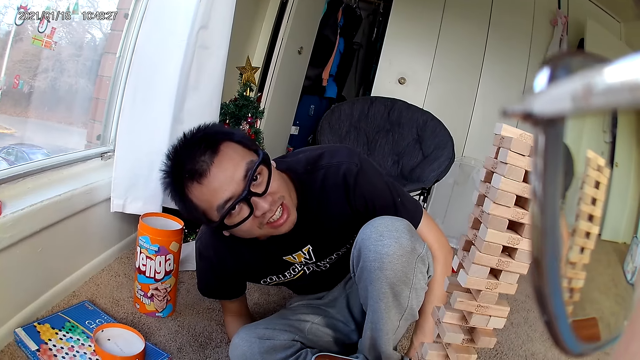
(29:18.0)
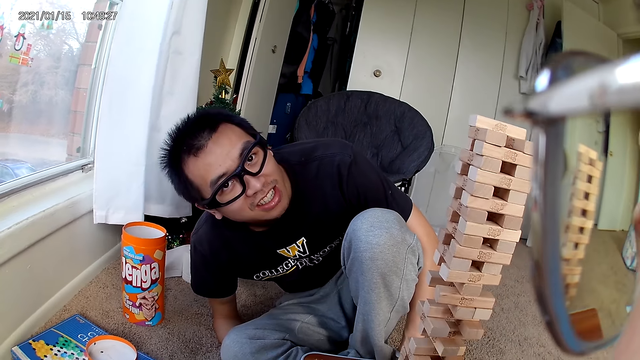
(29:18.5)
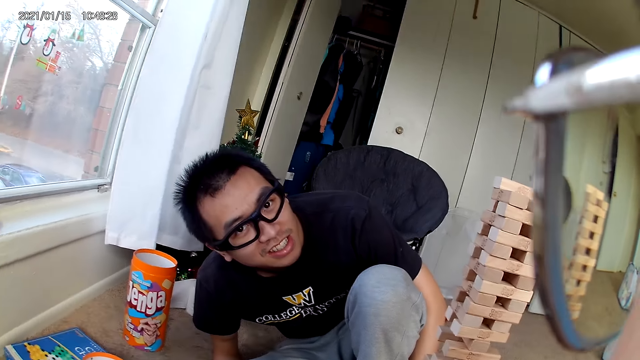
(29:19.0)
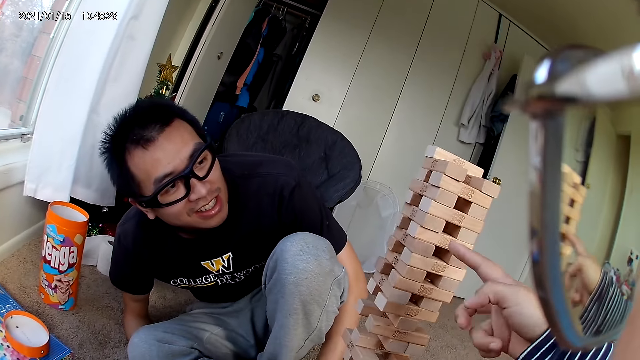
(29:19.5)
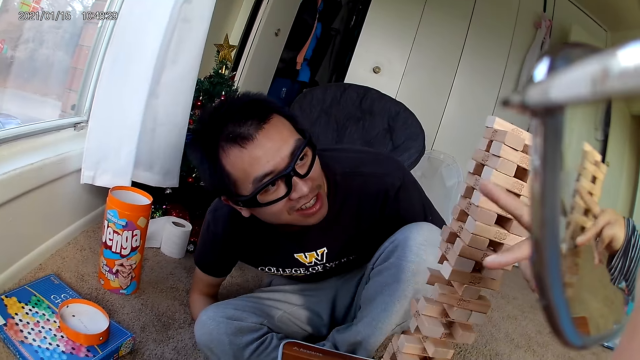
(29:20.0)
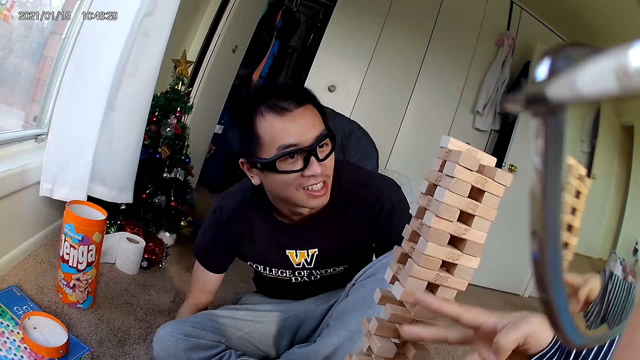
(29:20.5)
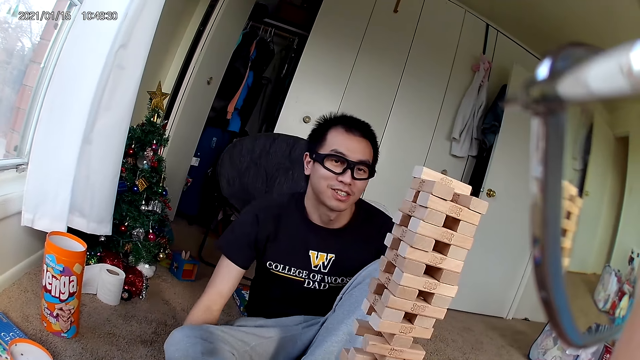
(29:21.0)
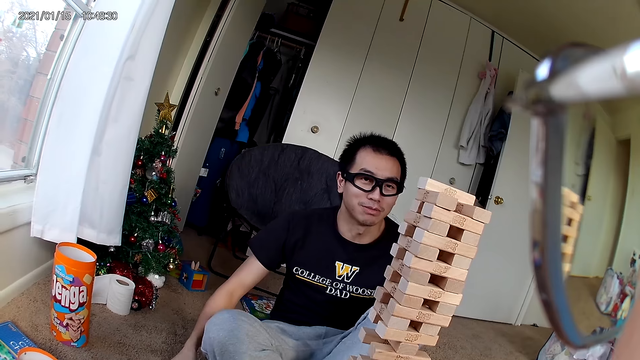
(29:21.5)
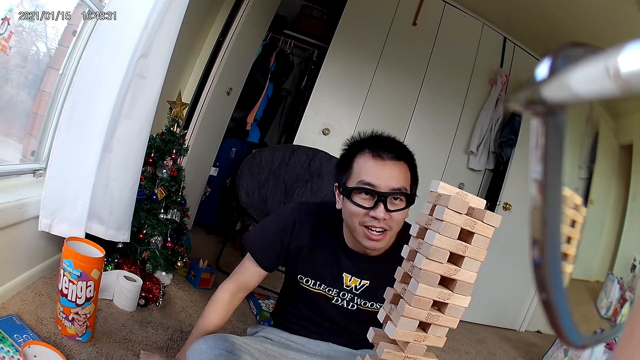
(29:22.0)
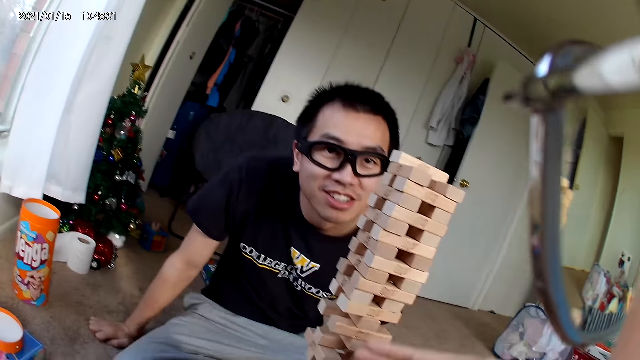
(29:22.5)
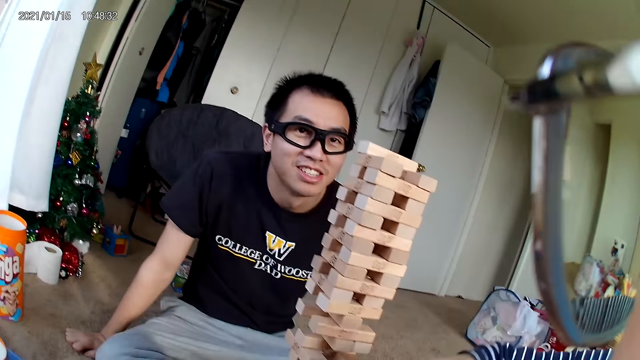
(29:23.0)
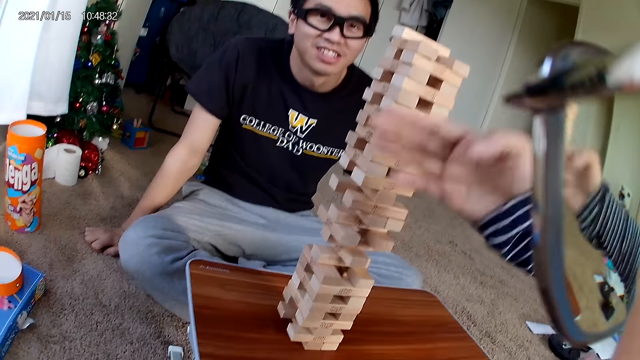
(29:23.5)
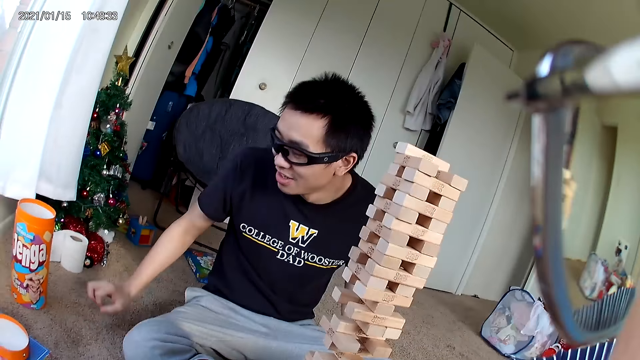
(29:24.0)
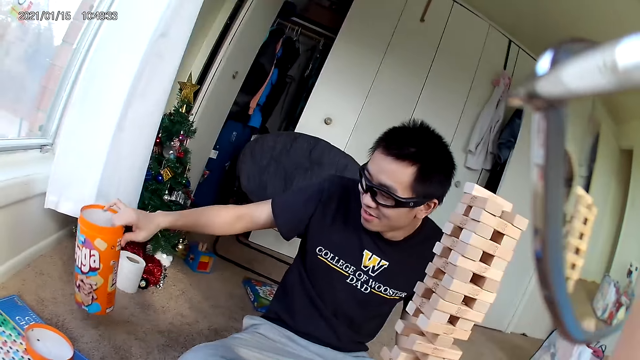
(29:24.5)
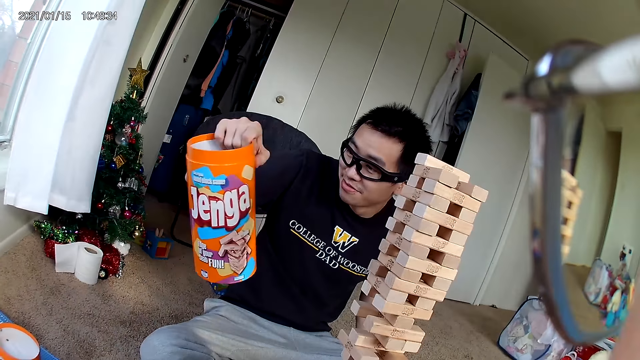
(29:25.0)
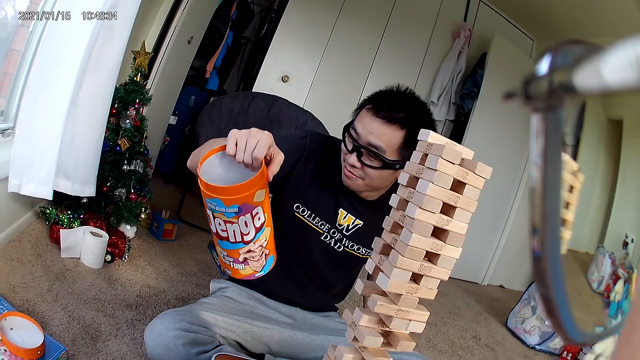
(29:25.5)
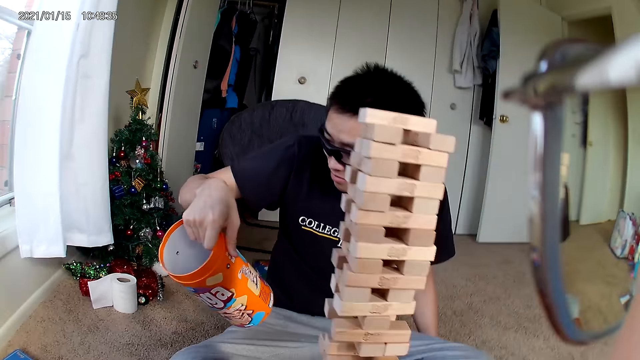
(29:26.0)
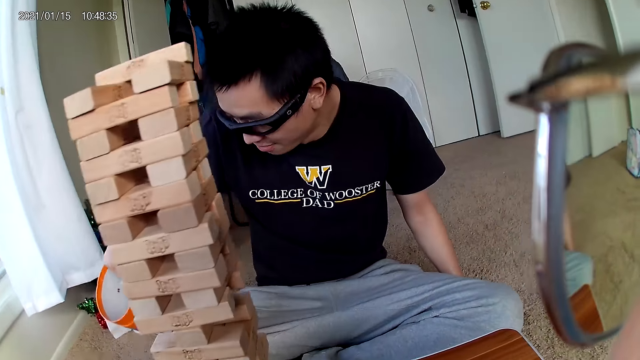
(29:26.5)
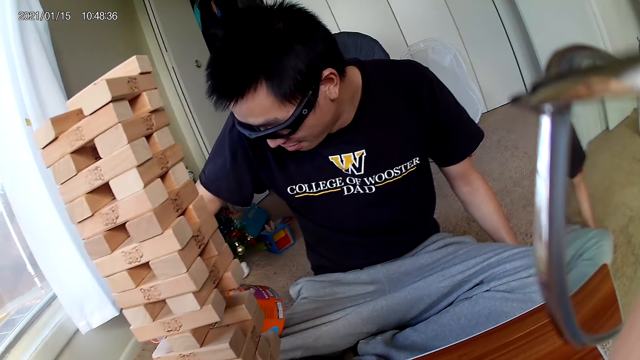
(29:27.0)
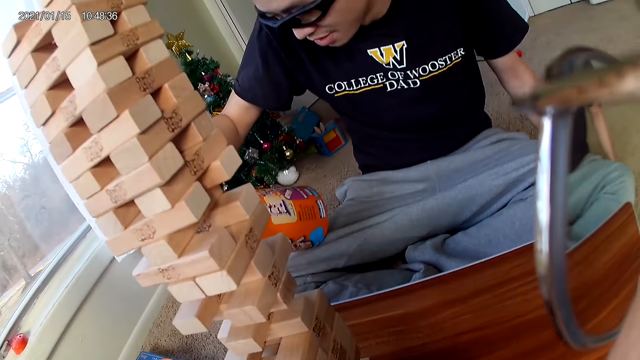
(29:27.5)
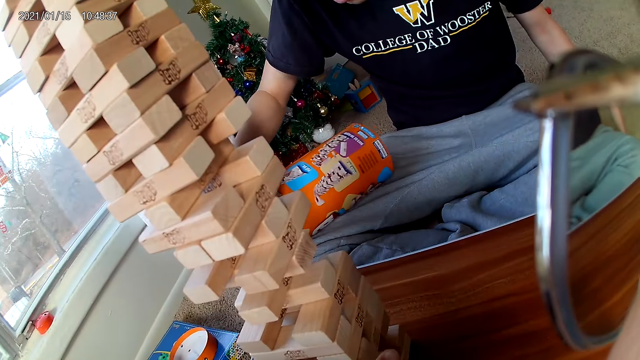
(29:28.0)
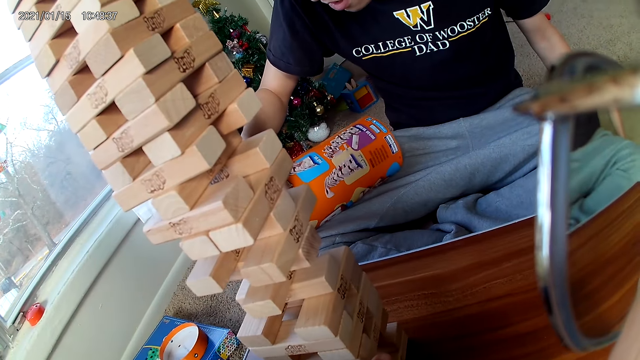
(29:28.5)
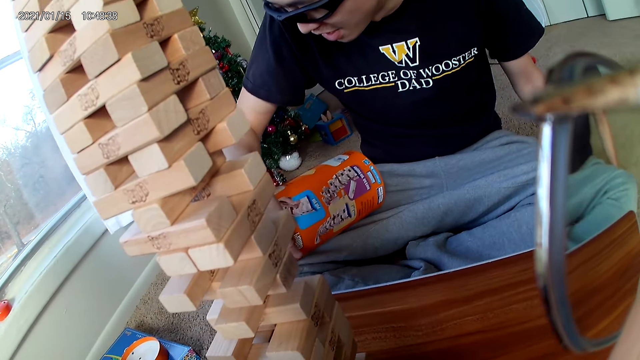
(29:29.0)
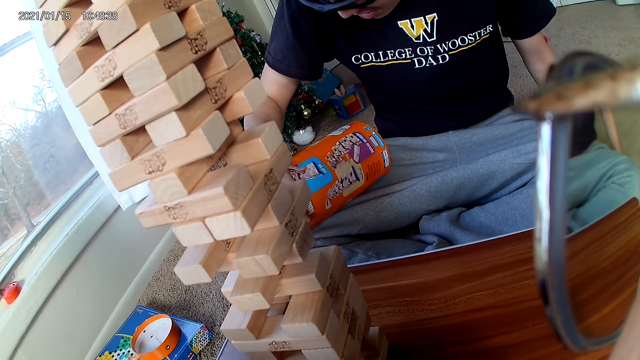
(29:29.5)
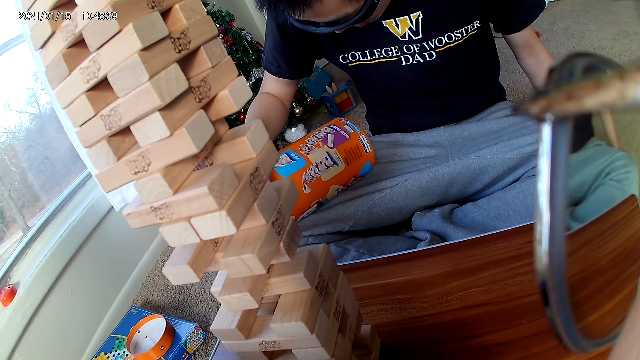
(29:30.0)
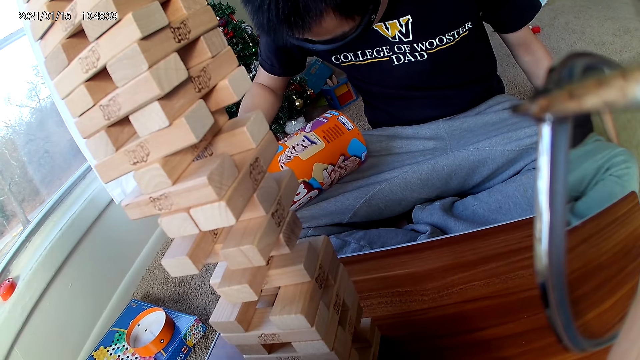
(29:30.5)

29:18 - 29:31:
The camera wearer points at the castle building blocks. They interact with a man. The man picks up a wooden puzzle cylinder on the ground with his right hand. The camera wearer looks at the castle building blocks.

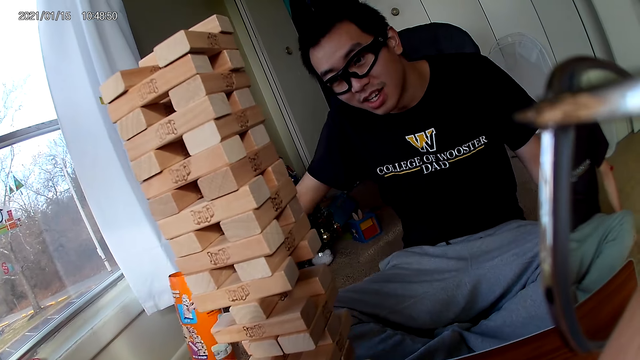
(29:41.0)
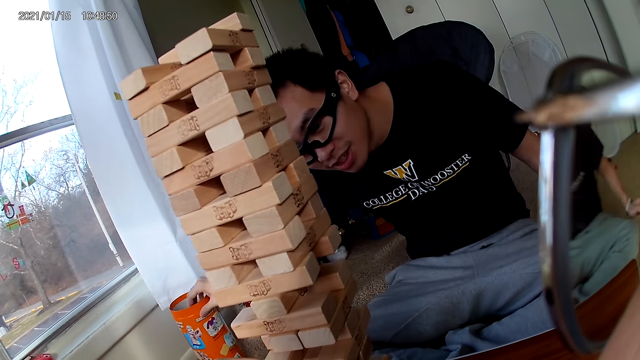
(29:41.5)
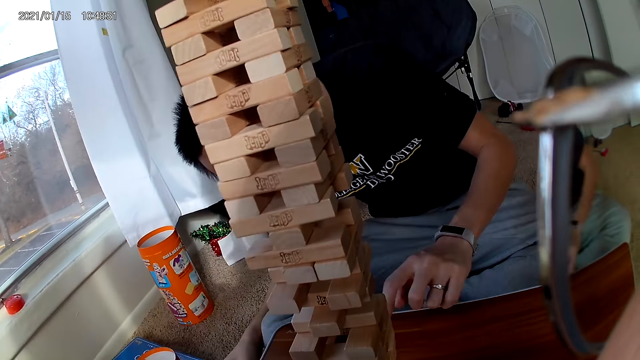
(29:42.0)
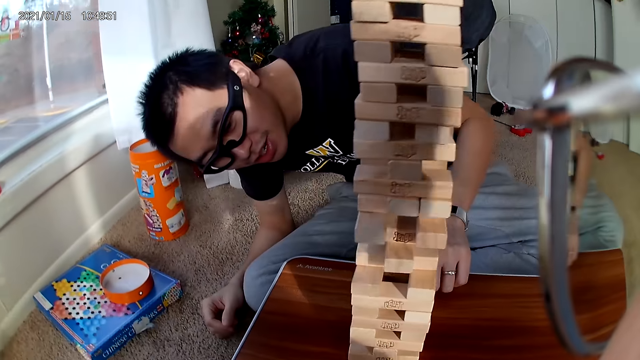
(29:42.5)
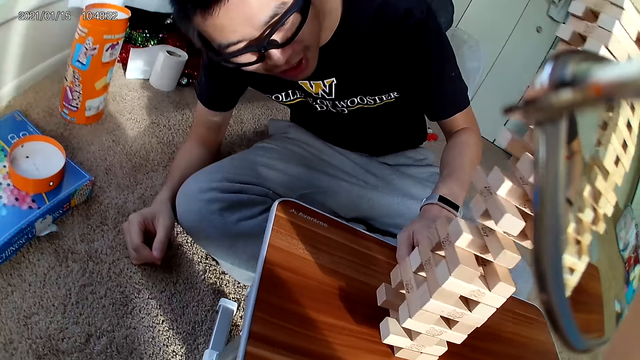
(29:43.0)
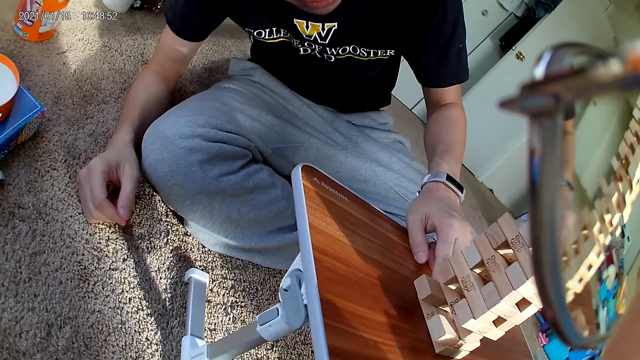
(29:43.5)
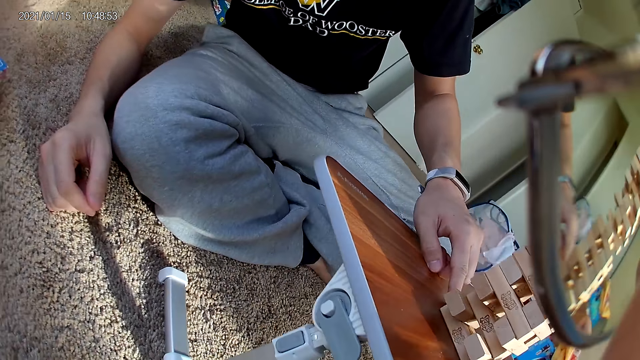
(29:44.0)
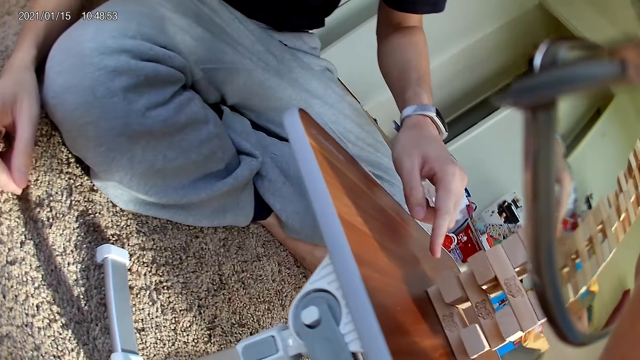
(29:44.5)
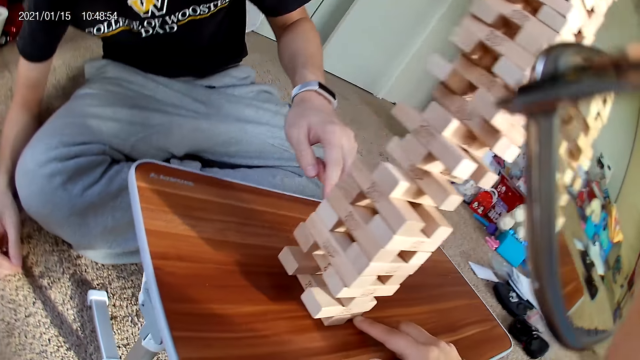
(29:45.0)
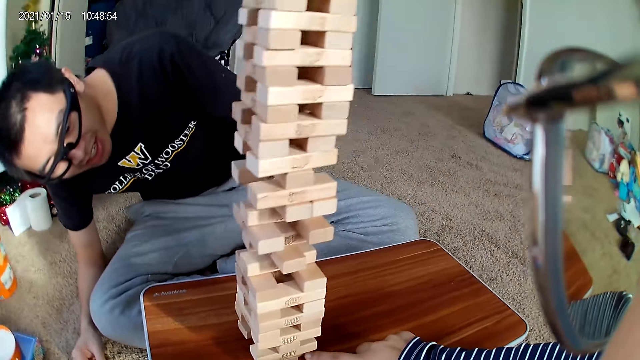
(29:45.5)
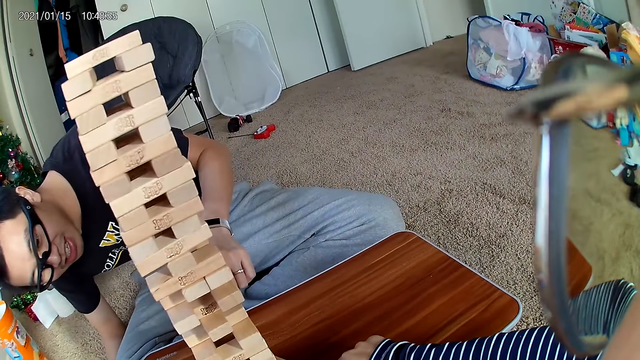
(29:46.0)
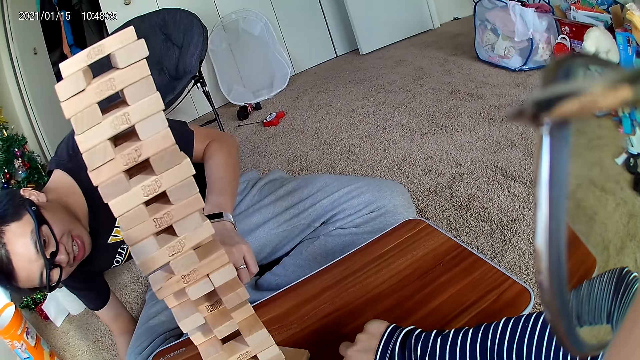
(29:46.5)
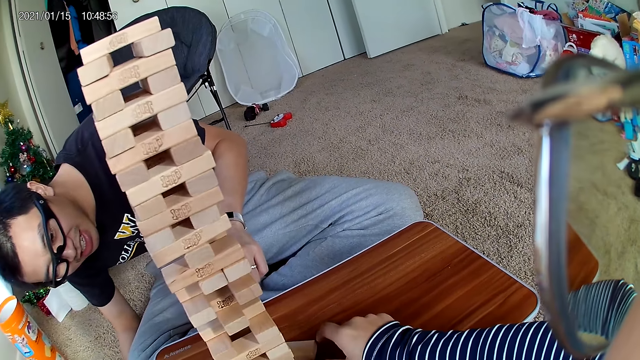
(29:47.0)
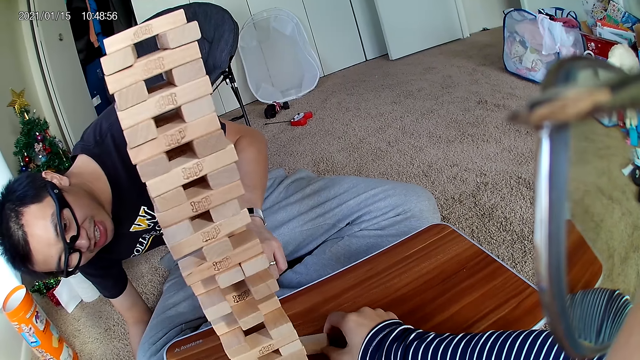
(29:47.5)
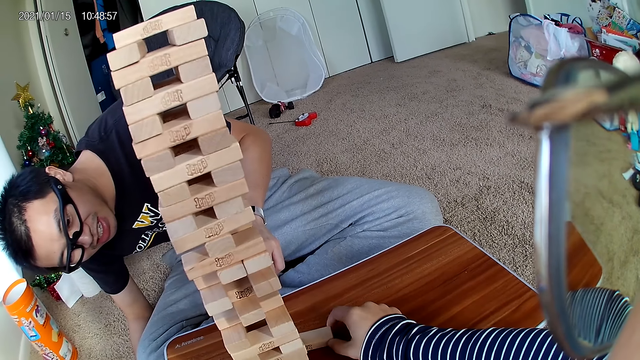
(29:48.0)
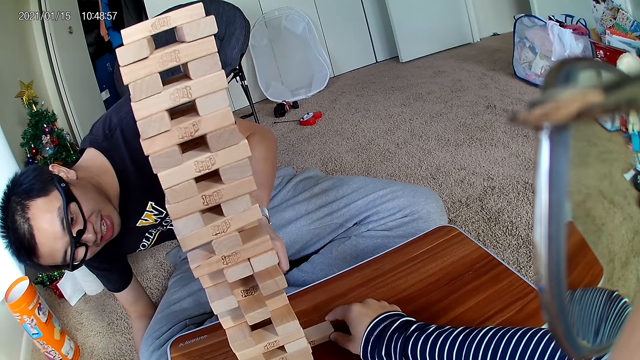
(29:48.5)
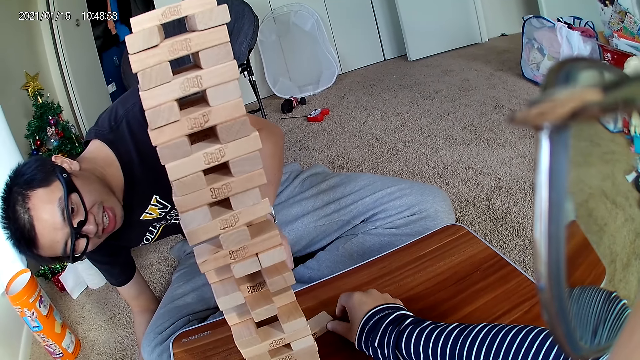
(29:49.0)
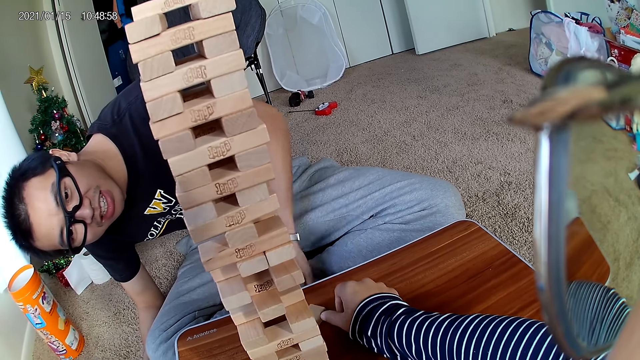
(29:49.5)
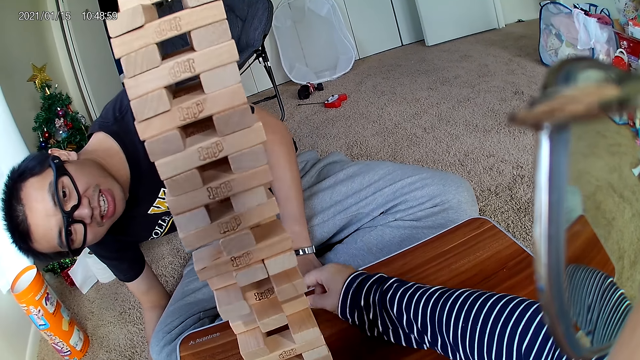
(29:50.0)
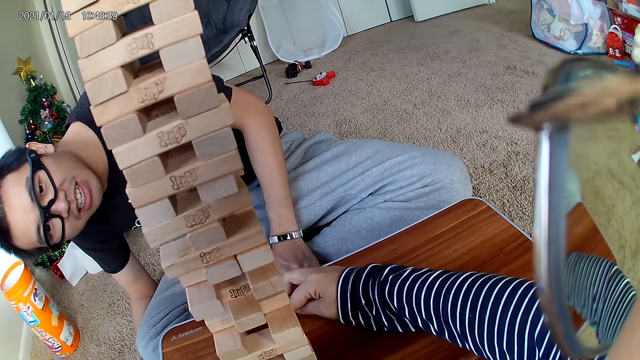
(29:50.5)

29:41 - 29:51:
A man drops a wooden puzzle cylinder on the ground with his right hand. The man hovers his left hand over the wooden puzzle. The camera wearer adjusts a piece in the wooden puzzle with her right hand. She touches the castle building block.
